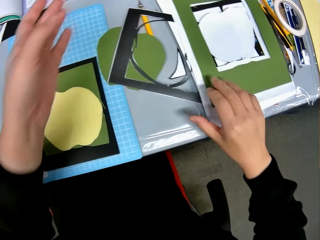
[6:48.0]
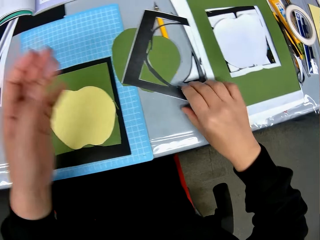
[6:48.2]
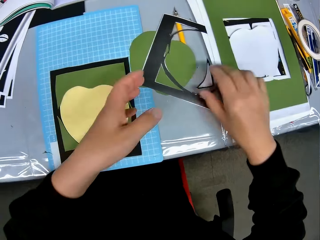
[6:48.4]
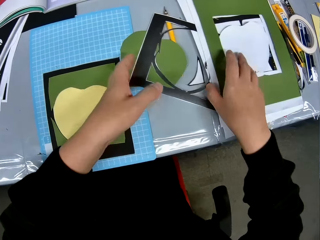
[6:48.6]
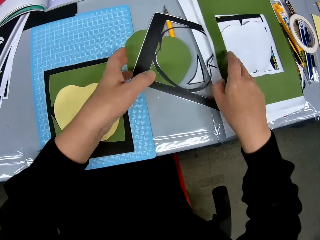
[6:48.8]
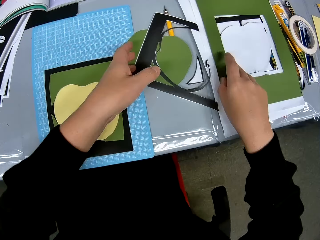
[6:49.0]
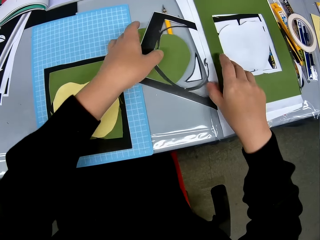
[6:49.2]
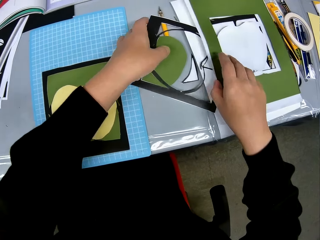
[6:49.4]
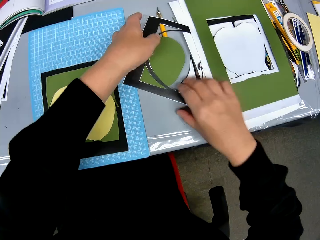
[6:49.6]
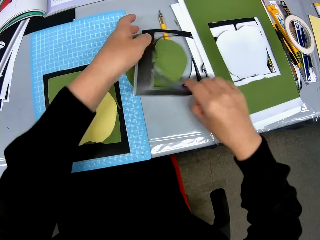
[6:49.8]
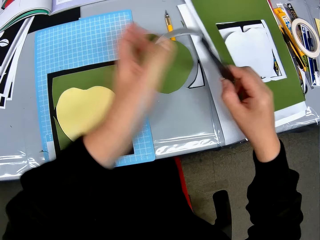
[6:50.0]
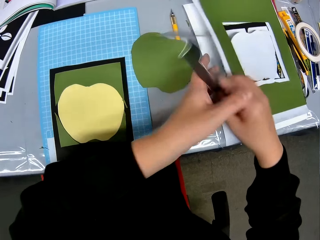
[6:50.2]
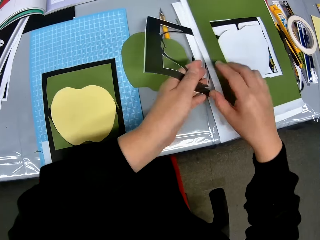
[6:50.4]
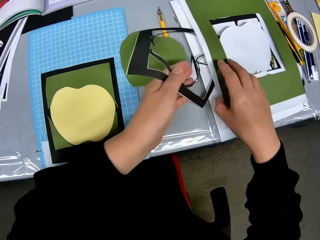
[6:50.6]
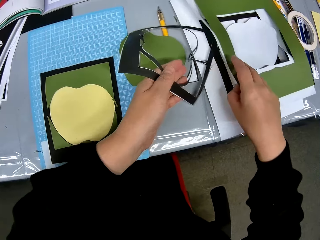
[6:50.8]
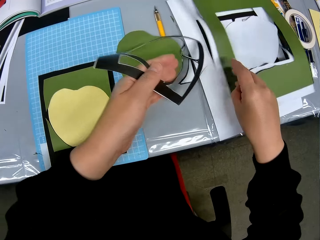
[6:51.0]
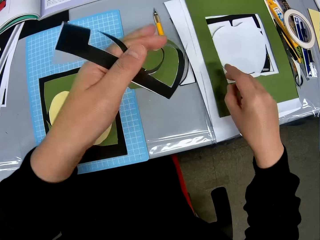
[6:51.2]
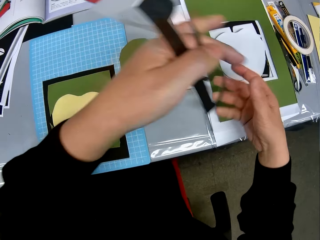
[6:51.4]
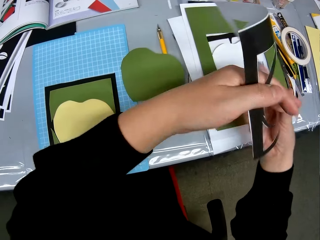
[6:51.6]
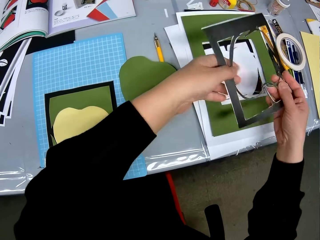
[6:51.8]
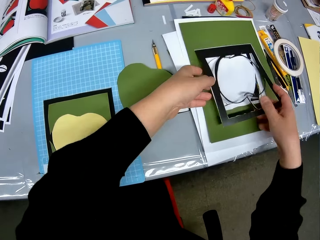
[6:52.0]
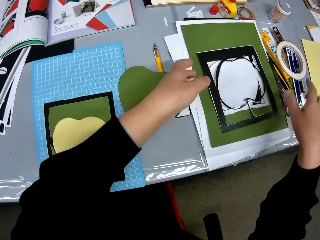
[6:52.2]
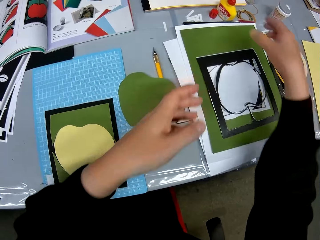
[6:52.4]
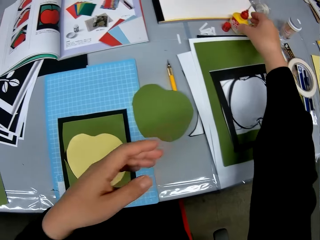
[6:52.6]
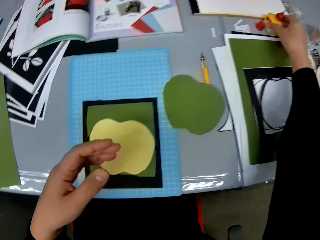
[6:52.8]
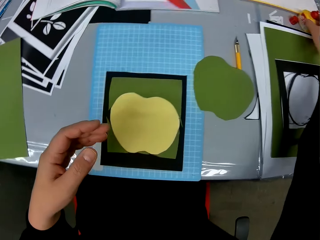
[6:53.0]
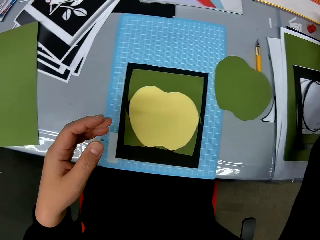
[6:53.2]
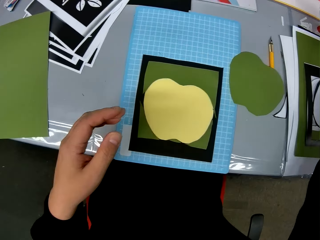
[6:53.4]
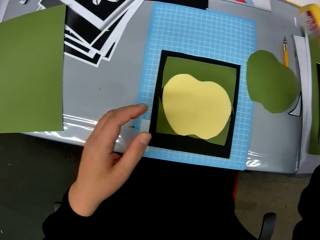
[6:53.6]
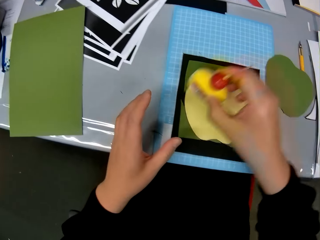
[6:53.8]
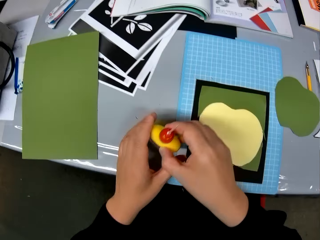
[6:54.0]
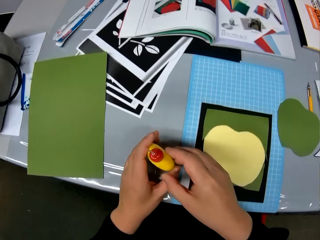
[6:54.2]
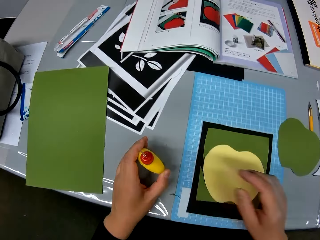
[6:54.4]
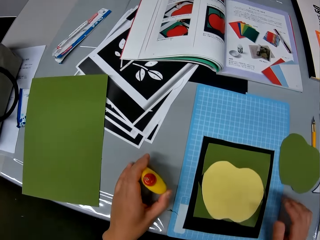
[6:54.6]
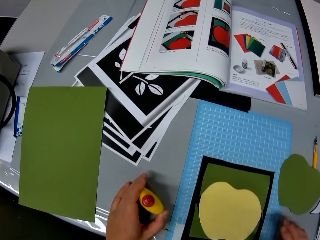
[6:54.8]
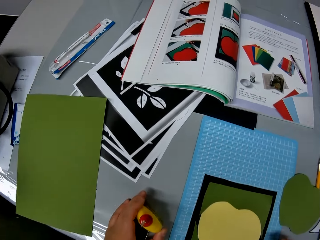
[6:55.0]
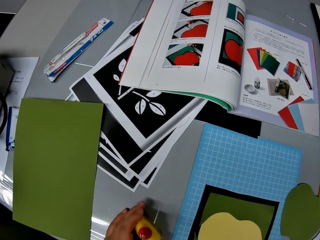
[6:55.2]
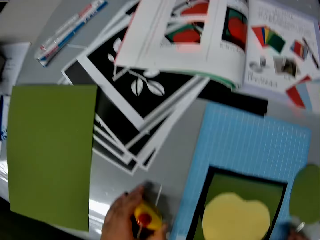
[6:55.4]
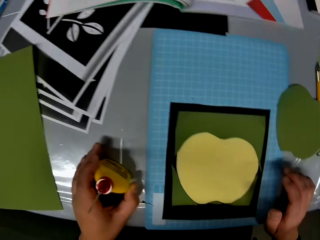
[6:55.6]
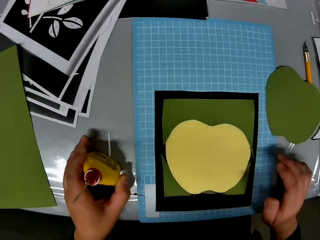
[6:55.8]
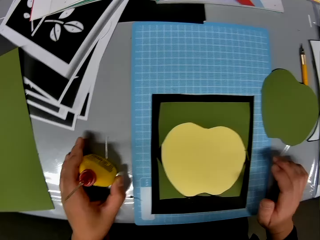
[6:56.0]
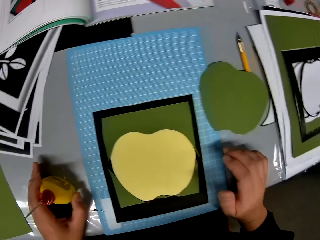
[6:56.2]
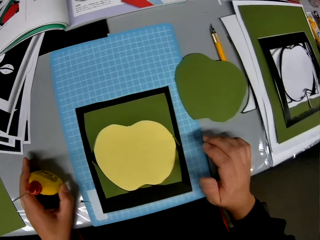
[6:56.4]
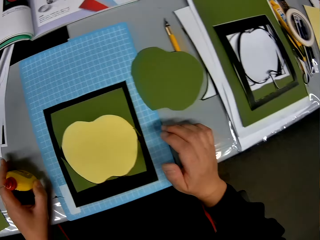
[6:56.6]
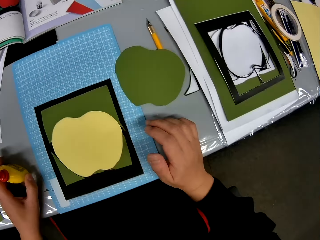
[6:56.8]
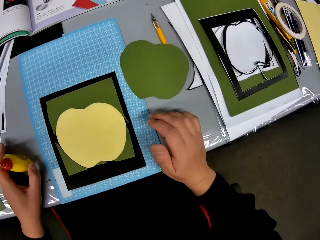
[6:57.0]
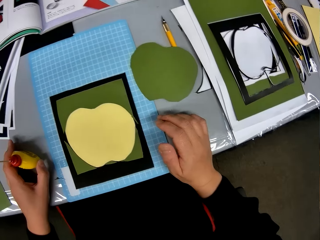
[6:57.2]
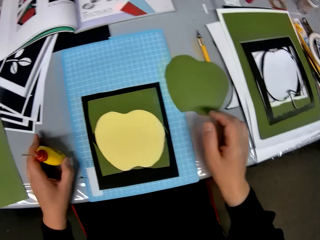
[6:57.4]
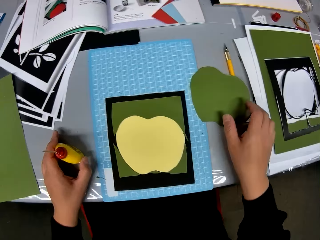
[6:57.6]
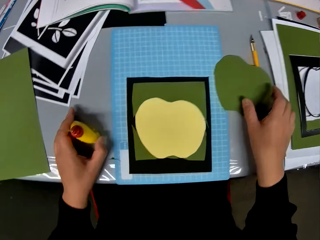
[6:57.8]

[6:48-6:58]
The camera wearer splits the frame. They pick up the glue tin.

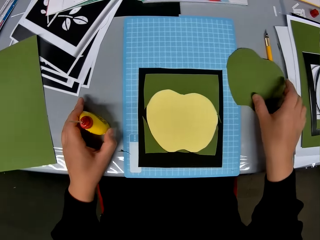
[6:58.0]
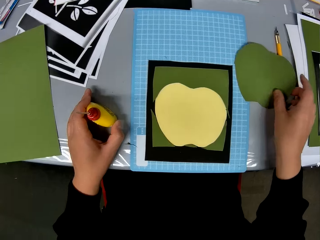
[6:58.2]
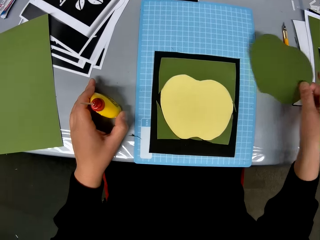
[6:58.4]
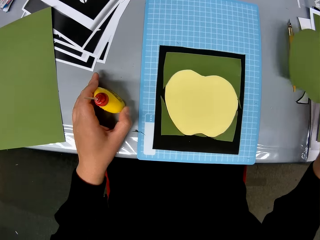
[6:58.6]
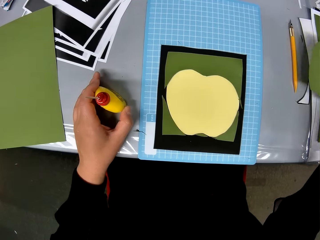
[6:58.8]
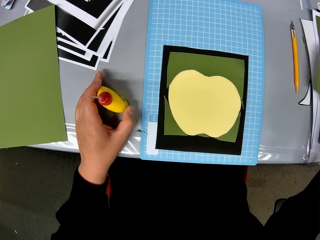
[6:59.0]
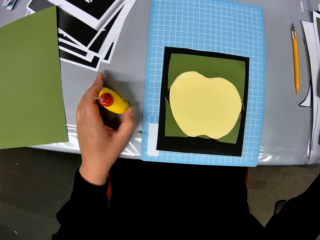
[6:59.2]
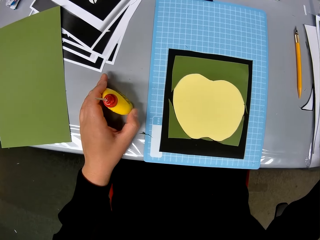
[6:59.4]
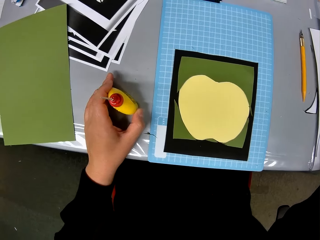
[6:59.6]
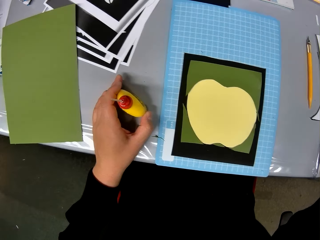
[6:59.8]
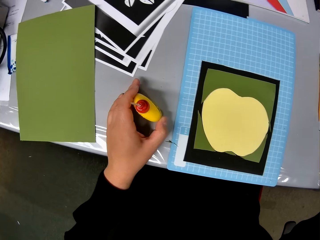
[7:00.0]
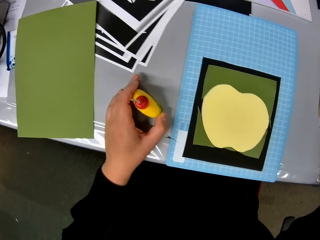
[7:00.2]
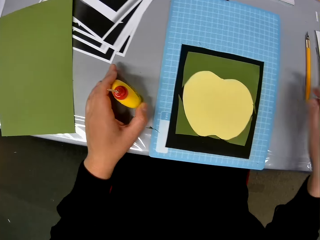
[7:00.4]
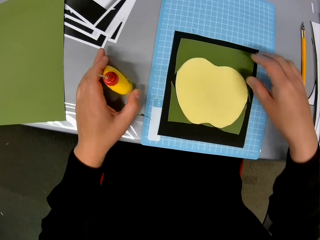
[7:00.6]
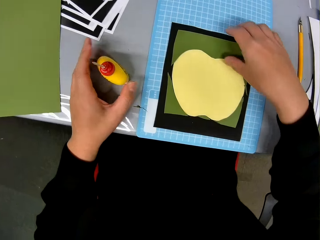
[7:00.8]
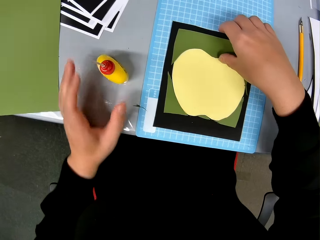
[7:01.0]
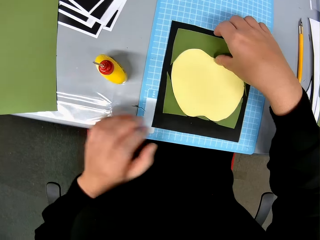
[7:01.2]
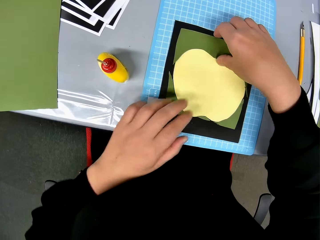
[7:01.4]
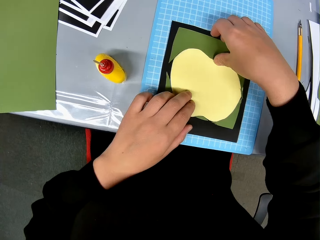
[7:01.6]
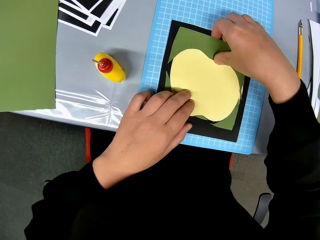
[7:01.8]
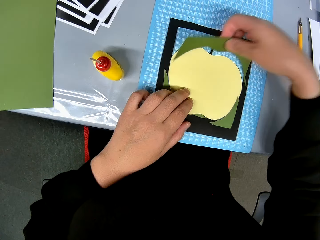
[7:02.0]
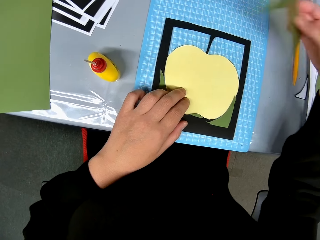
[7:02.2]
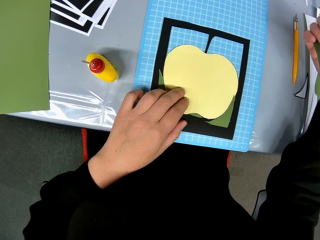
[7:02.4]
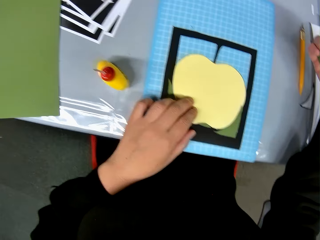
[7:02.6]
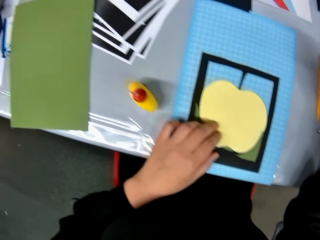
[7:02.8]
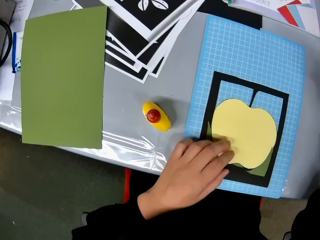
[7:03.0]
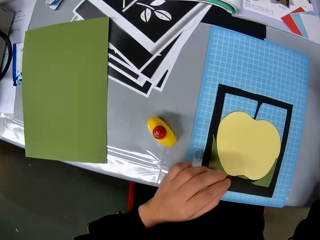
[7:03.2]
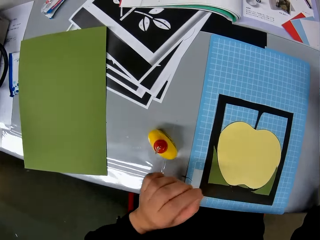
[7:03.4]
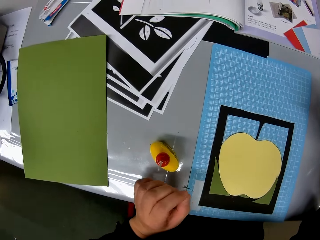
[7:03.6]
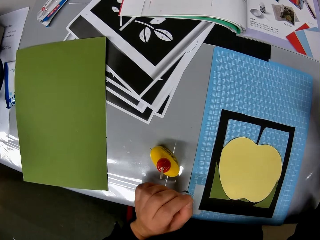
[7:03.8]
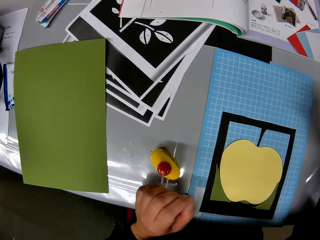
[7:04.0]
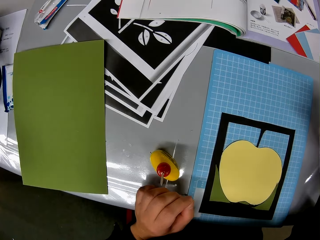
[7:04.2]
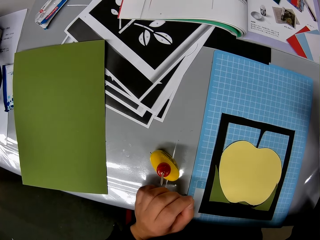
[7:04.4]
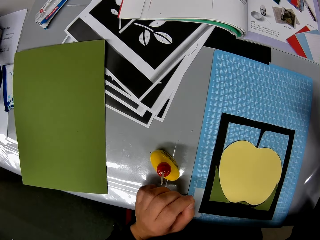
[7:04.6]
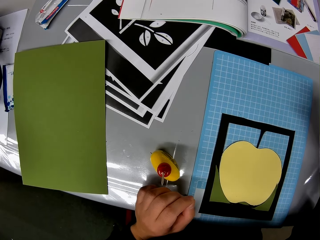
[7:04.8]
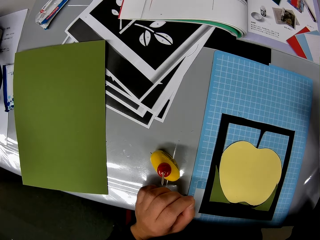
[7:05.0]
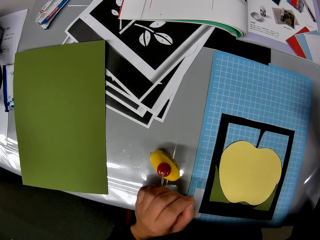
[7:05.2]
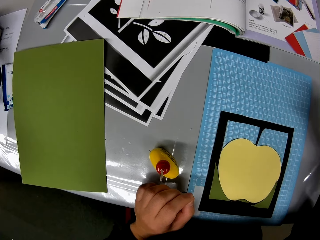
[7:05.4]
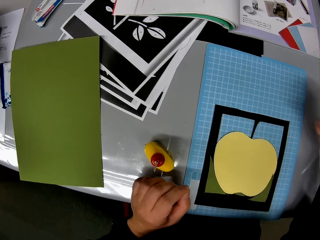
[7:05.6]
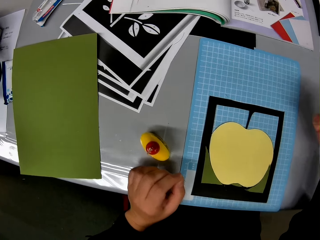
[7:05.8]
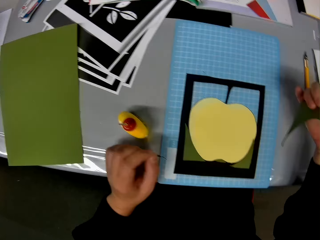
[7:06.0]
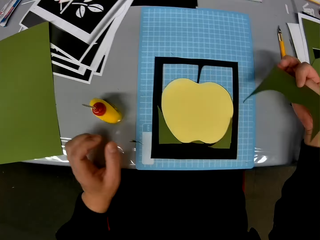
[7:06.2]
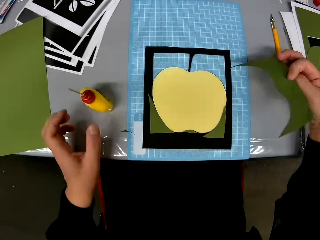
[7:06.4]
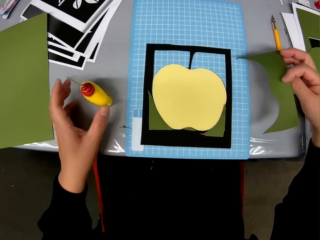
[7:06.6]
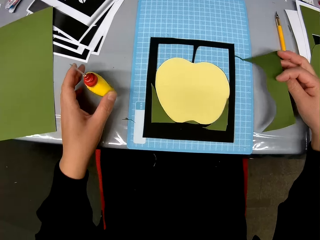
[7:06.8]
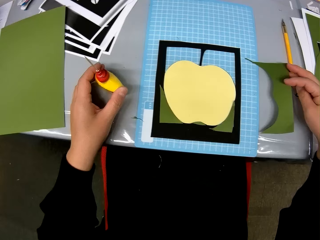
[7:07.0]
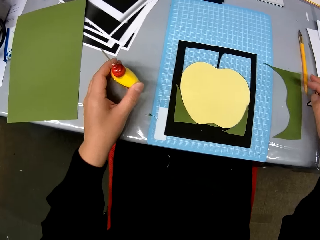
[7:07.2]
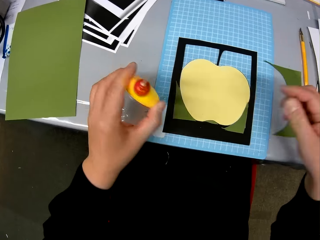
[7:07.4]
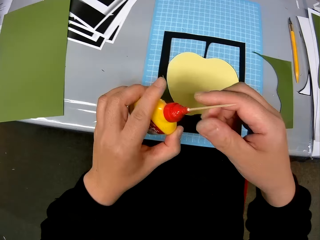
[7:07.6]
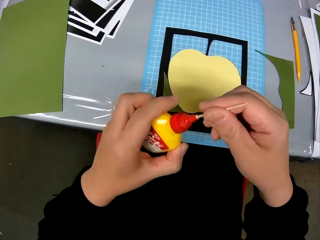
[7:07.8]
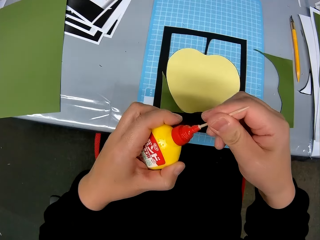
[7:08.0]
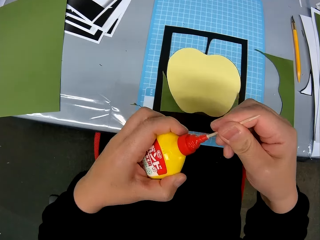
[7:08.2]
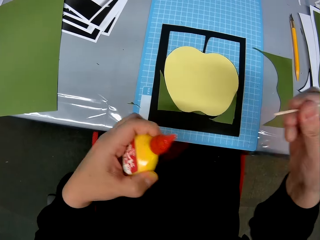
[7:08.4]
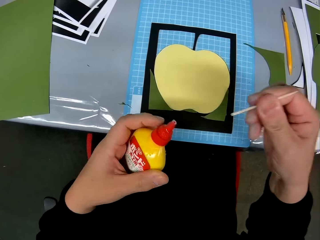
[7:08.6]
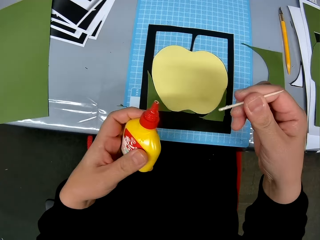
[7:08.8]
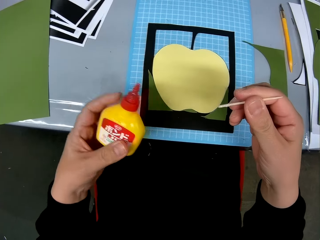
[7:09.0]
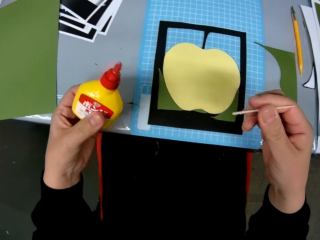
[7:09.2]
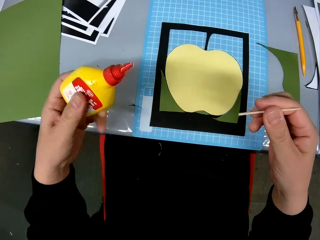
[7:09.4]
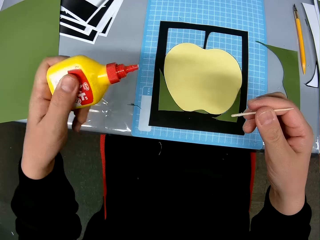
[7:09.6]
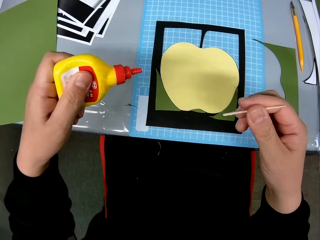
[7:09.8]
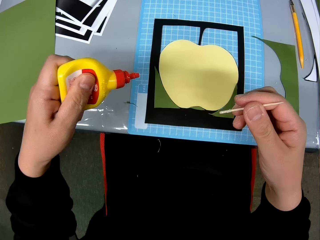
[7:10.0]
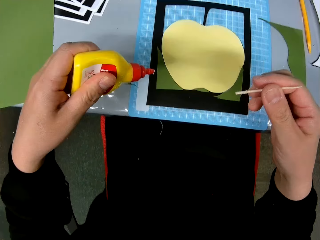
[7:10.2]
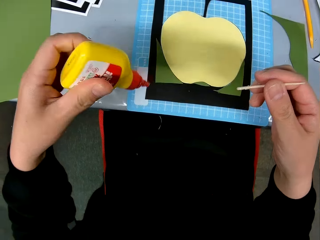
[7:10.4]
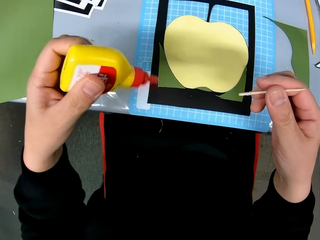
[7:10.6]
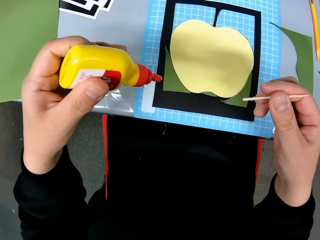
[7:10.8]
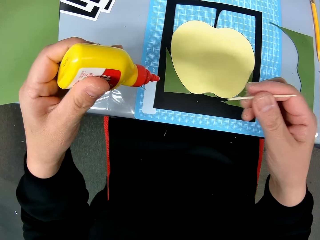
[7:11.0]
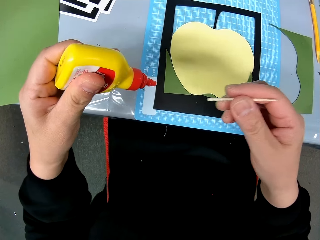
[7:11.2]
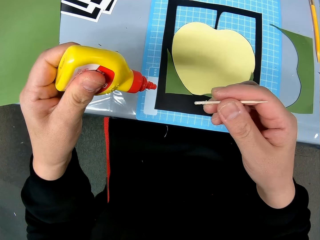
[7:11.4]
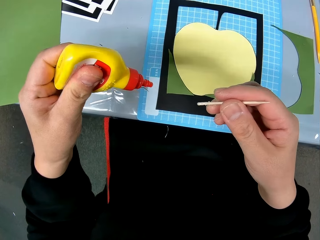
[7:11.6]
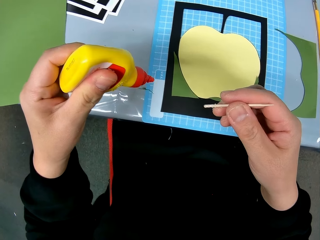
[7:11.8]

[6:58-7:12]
The camera wearer picks the paperboard. They pluck out the paperboard, put down the paperboard, and pick the glue tin.
